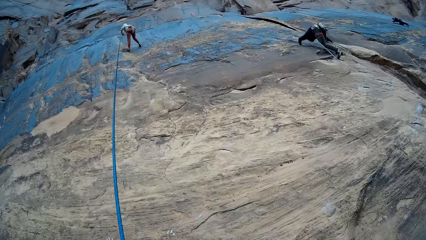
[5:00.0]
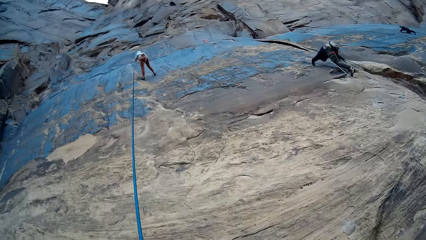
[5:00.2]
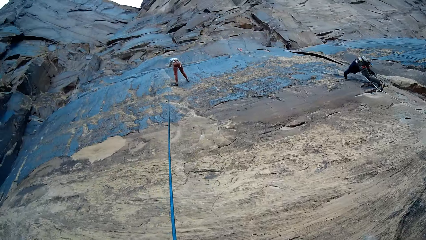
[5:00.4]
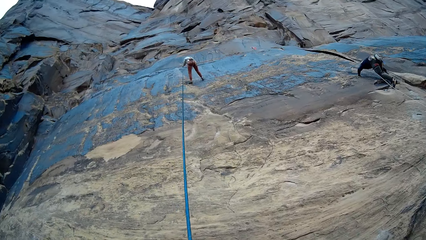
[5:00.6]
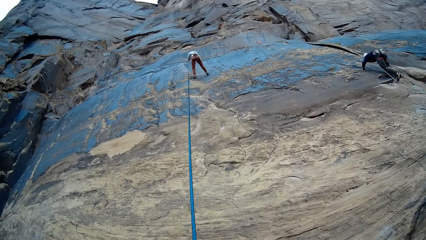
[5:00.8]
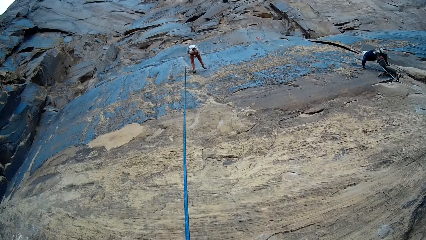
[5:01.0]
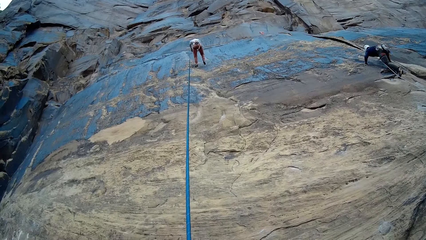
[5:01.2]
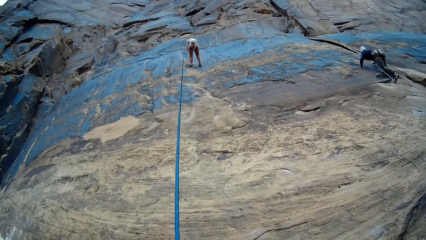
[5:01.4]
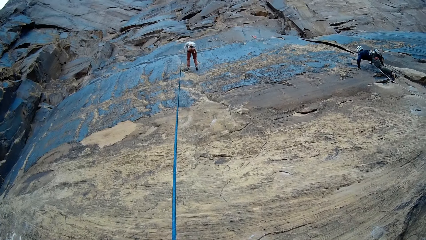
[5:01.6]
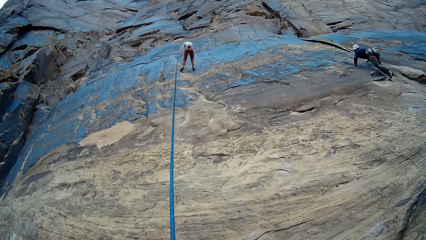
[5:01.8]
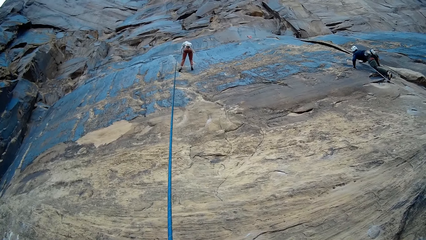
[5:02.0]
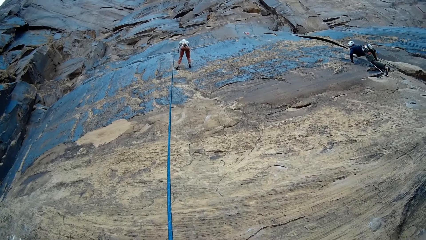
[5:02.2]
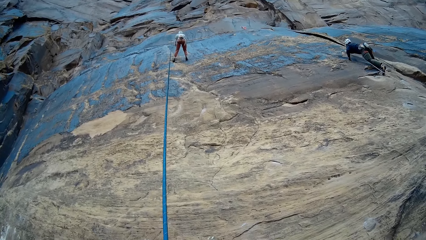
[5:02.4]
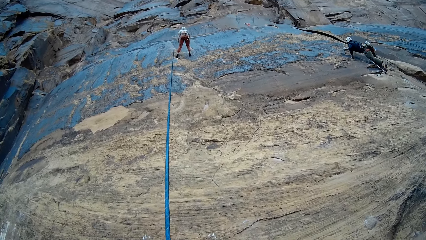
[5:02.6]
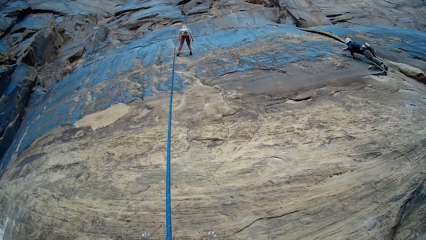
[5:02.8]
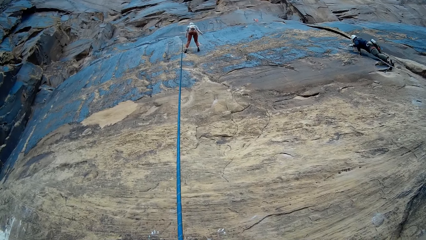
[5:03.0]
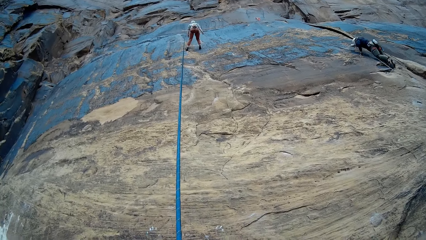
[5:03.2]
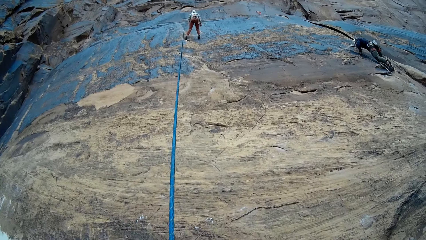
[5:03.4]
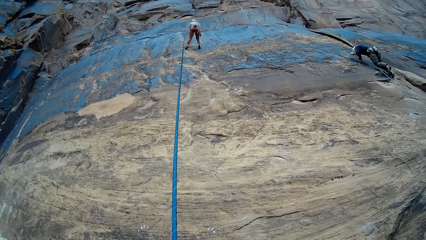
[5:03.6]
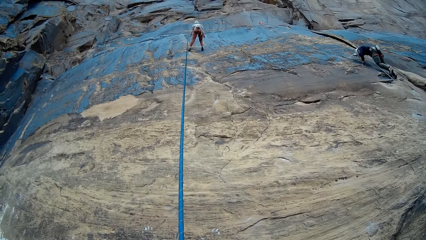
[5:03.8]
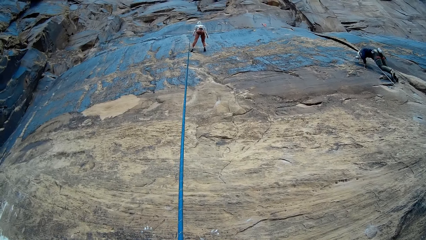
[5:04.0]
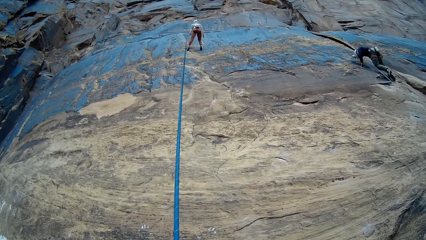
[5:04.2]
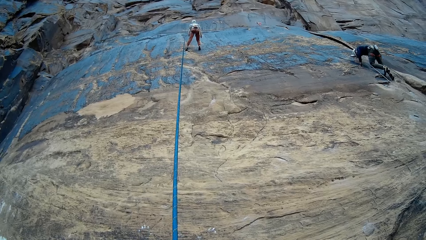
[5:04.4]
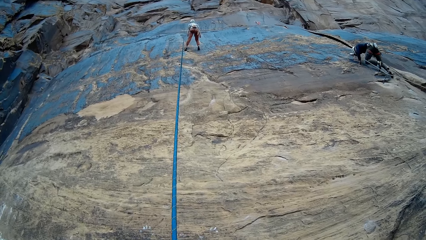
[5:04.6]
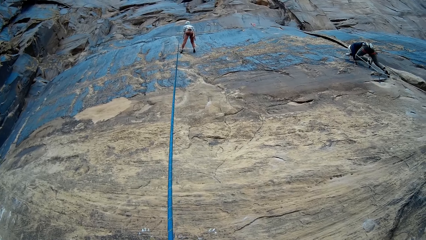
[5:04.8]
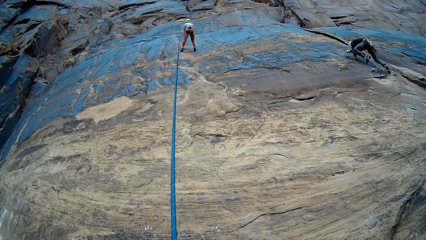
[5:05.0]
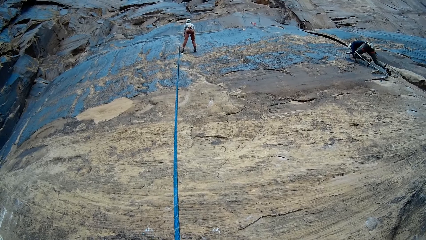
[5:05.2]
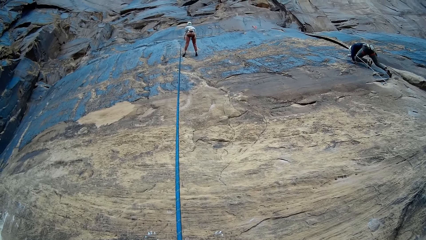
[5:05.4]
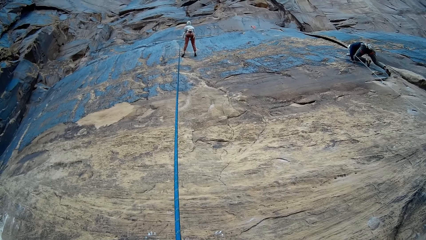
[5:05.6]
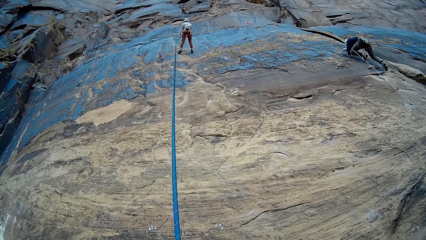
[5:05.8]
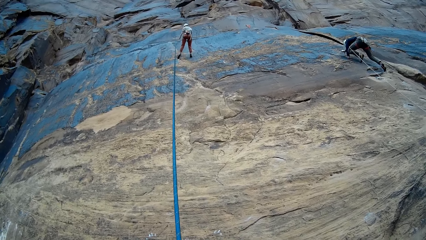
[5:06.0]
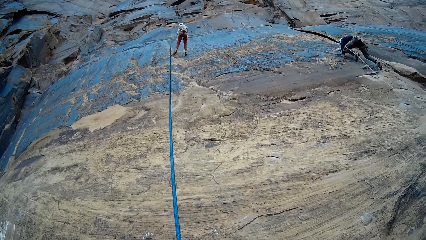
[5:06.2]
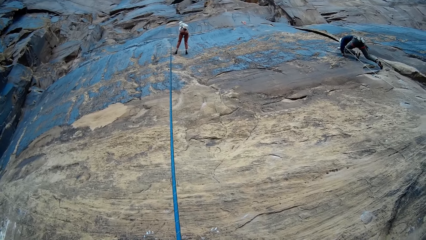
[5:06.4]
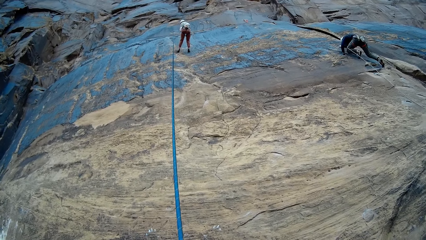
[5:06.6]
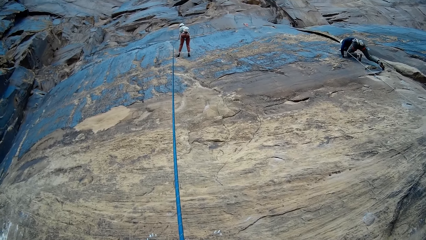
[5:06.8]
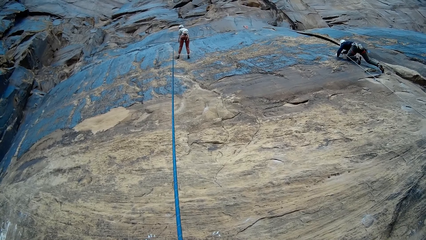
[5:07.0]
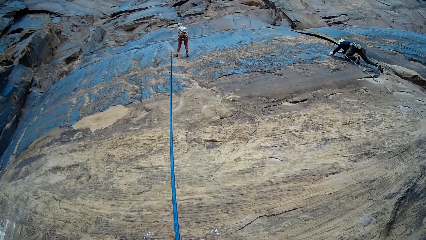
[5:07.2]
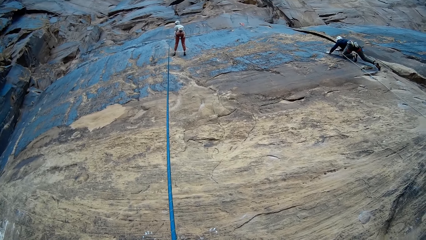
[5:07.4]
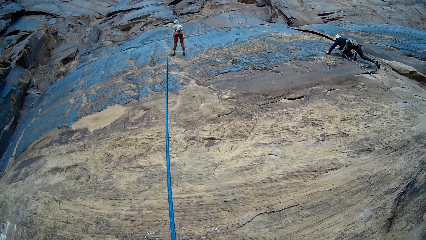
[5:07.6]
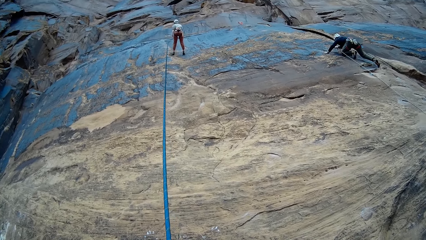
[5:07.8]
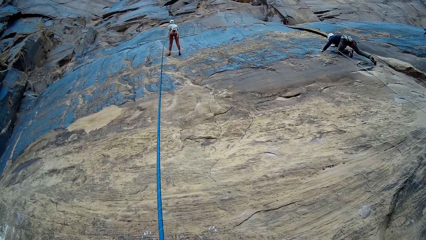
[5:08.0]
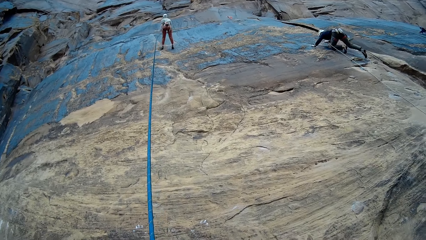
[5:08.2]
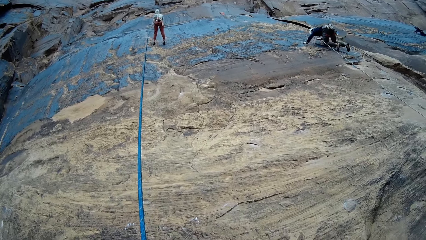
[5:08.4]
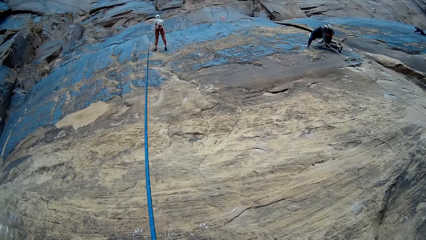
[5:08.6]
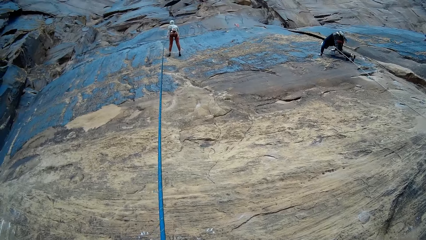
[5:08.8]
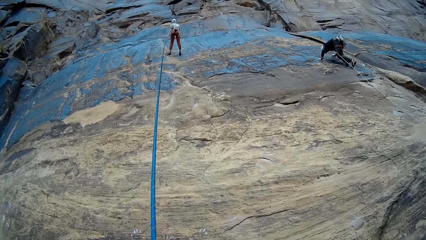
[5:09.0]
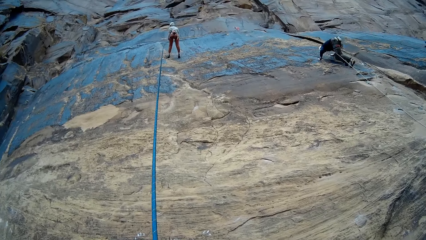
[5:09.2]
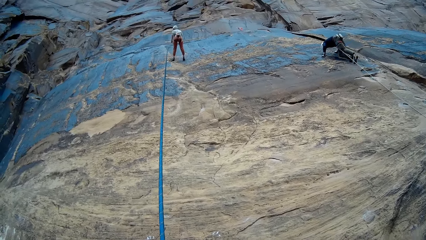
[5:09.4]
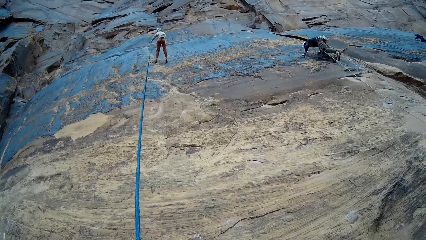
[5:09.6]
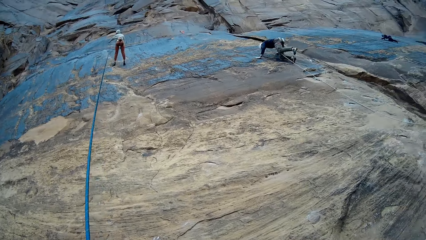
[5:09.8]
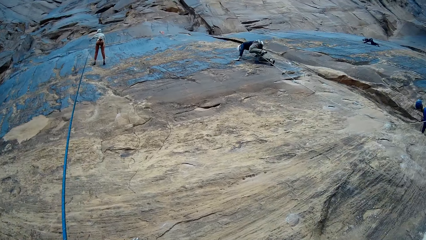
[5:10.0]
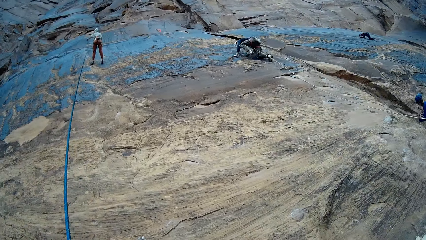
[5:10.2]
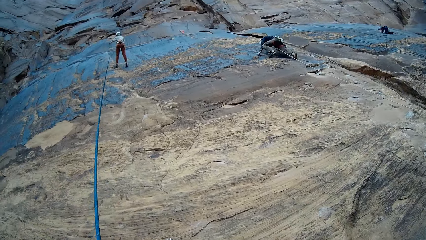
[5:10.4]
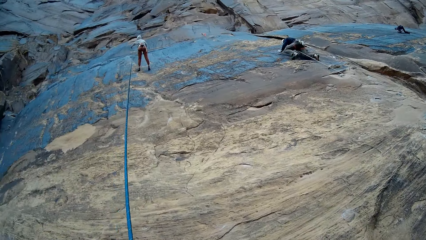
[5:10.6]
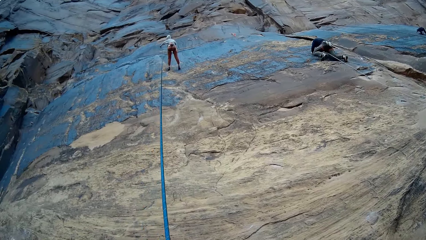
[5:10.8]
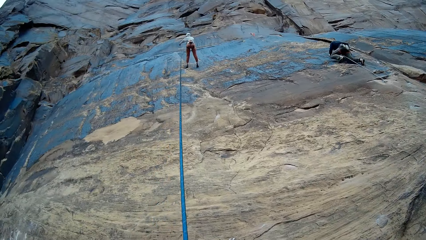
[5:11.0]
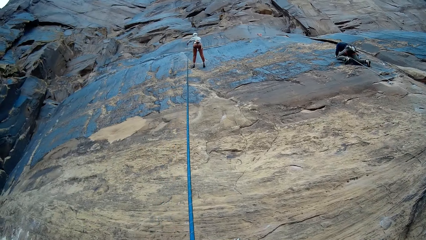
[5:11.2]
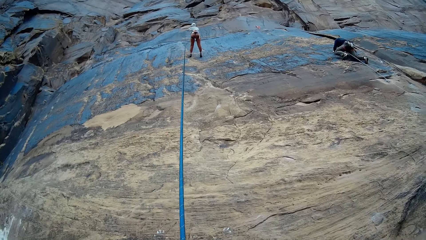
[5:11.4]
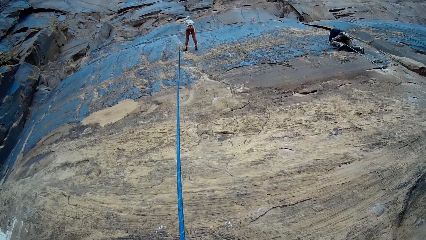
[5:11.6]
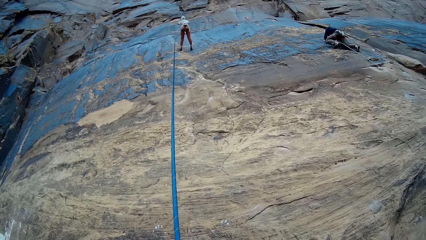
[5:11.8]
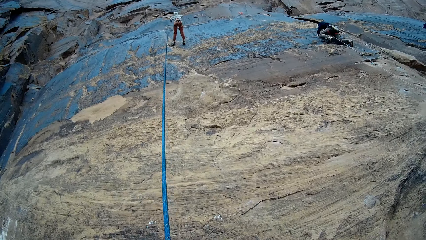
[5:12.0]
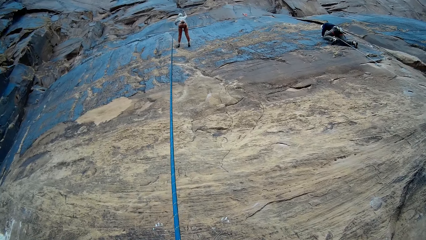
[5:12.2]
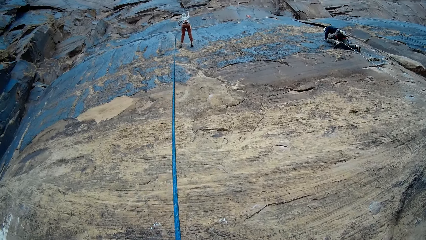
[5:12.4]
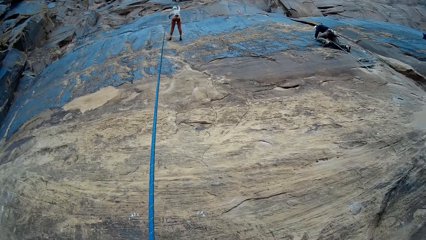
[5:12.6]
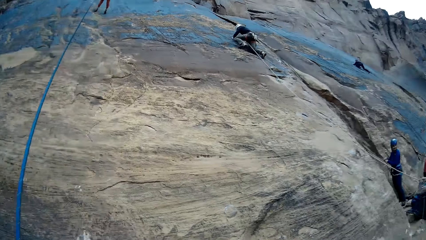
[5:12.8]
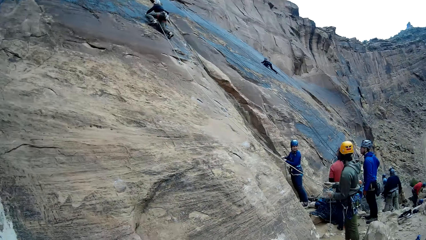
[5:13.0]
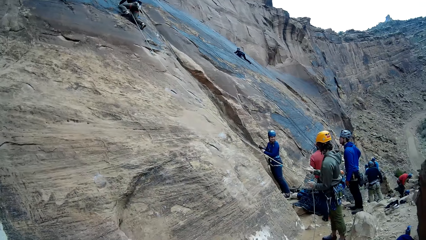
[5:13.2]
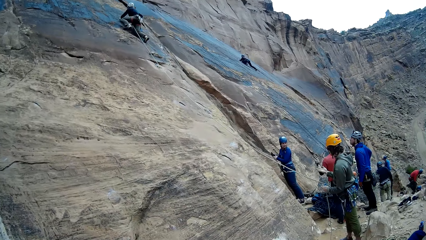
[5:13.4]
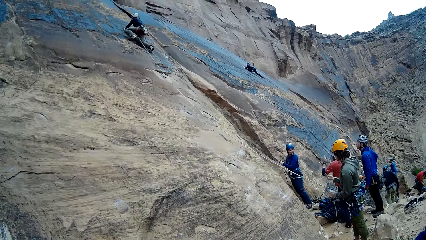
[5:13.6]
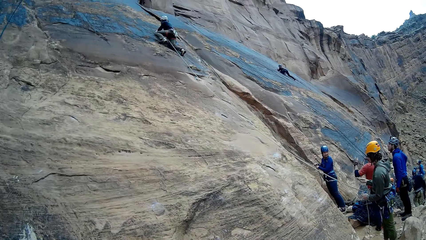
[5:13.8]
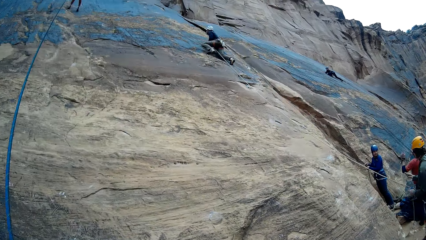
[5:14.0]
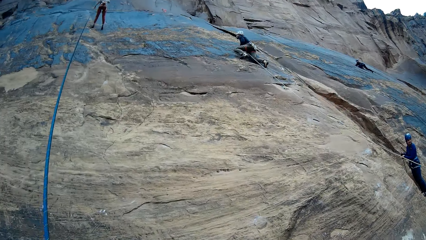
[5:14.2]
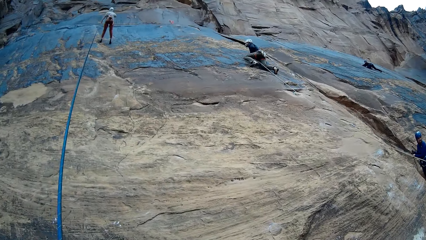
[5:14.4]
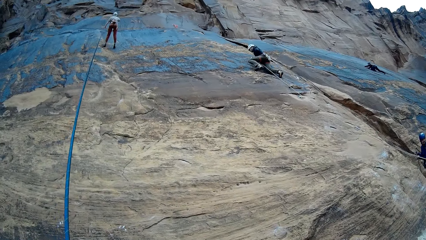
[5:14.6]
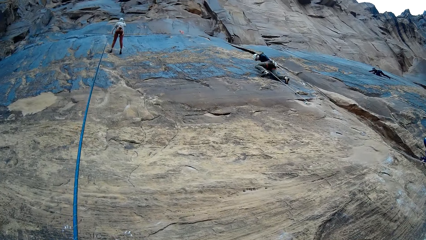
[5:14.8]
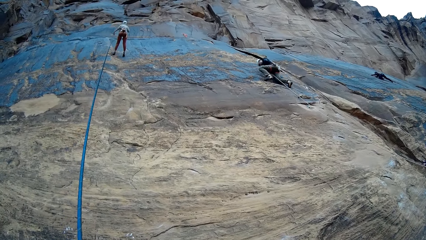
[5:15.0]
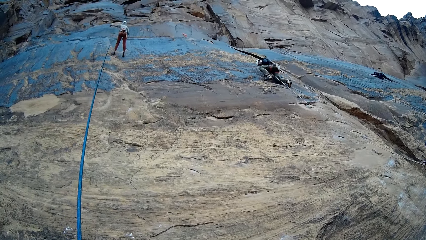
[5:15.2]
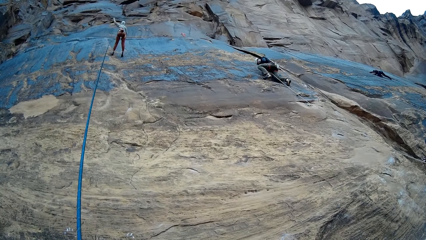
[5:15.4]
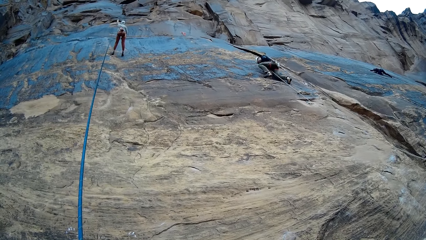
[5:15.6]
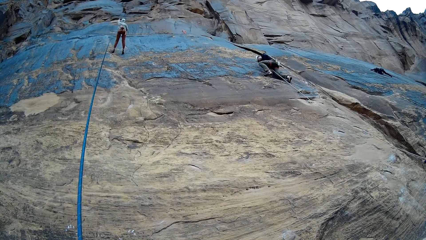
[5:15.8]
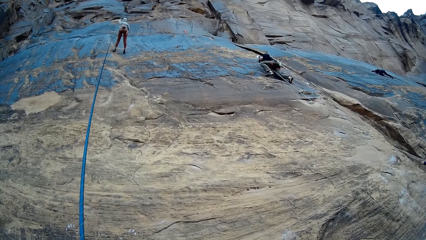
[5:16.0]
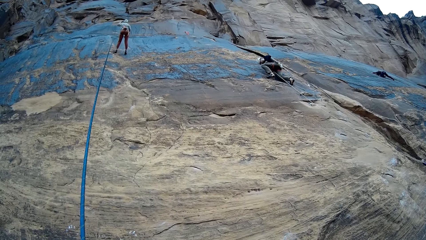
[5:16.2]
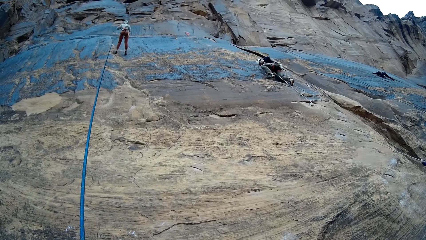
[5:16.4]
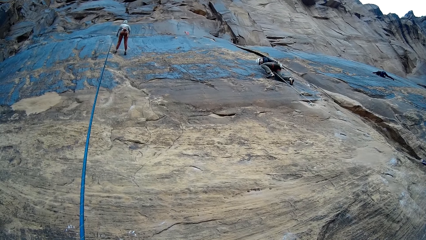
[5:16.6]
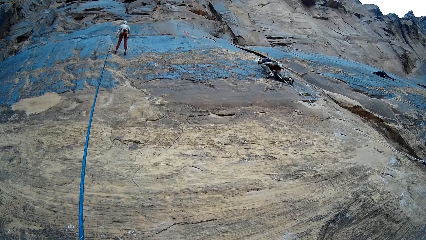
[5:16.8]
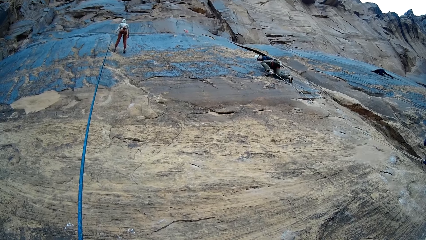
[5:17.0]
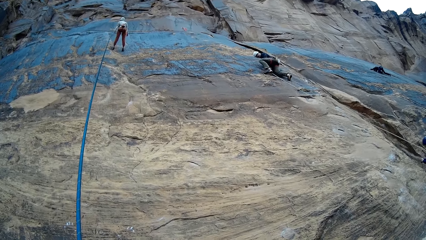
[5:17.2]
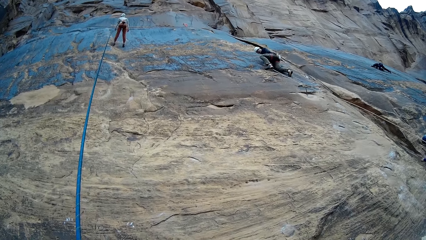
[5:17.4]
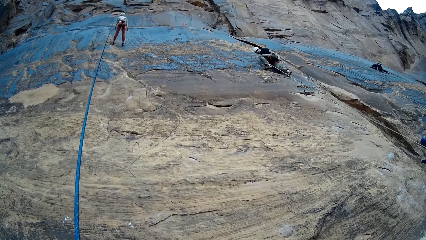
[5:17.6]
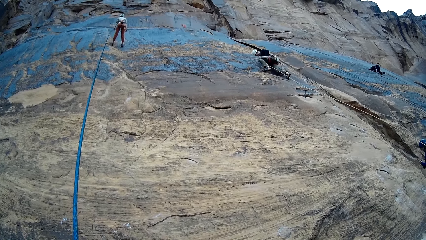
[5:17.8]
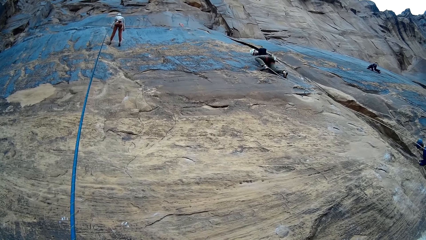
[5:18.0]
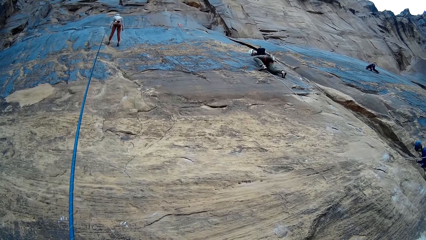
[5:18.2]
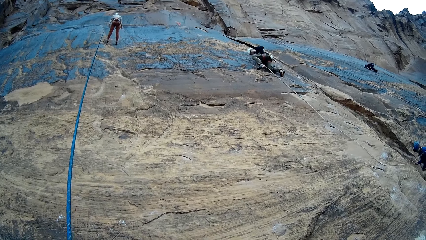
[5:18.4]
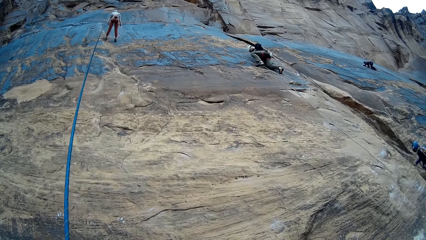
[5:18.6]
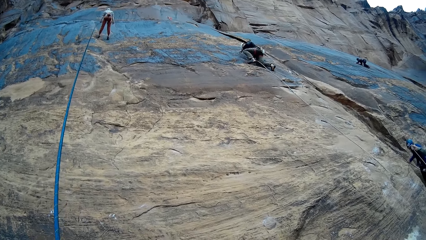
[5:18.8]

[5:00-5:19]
A person climbs a rock. A lady stands. The person climbs the rock. The lady stands. The person climbs the rock. Another person aligns a climbing rope. The first person aligns the climbing rope.
